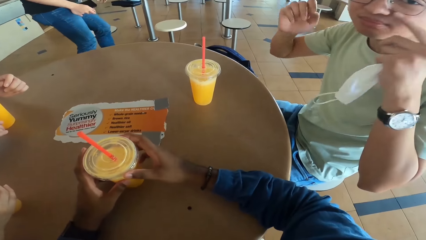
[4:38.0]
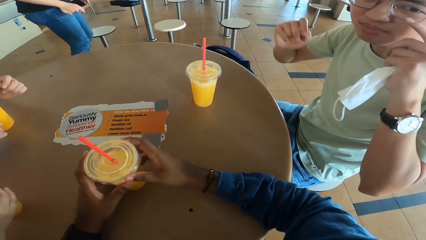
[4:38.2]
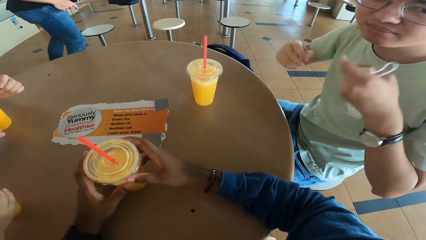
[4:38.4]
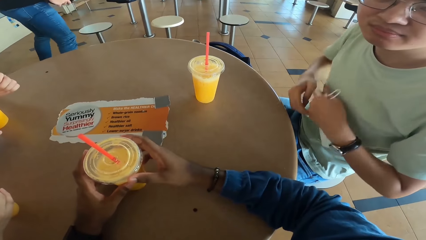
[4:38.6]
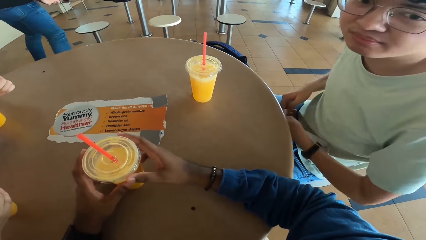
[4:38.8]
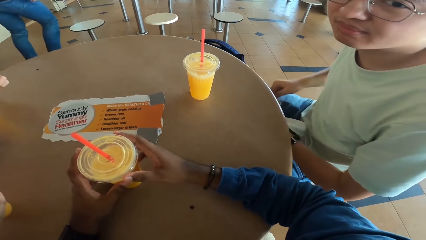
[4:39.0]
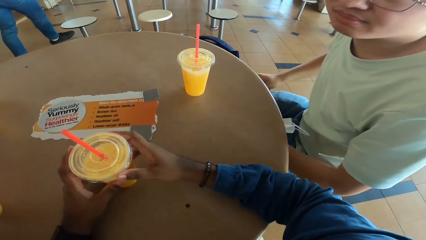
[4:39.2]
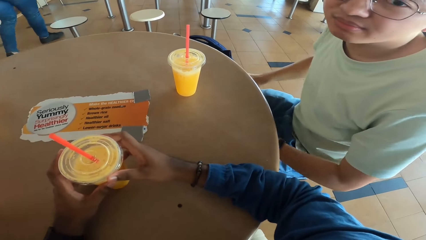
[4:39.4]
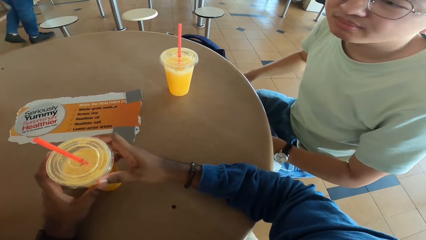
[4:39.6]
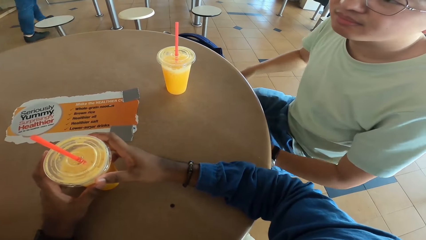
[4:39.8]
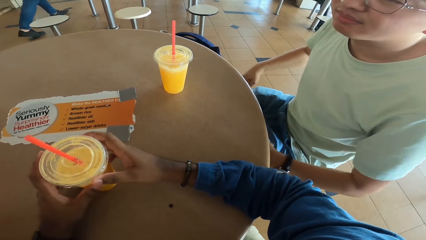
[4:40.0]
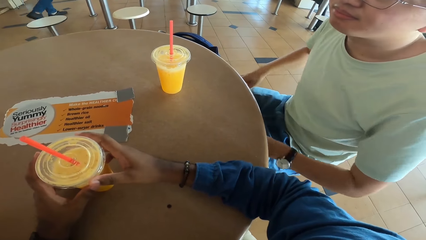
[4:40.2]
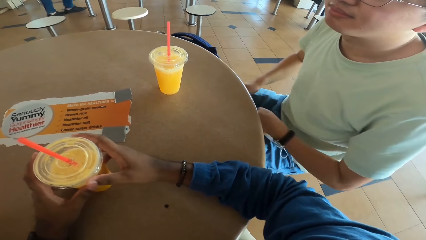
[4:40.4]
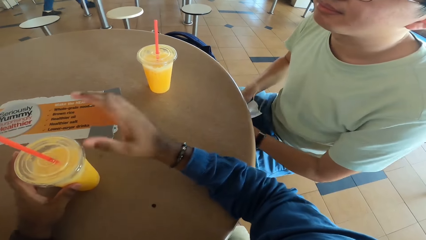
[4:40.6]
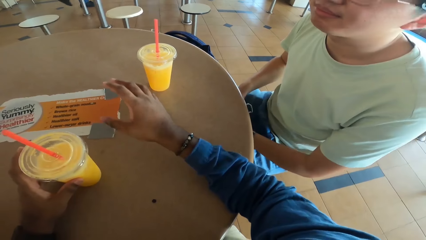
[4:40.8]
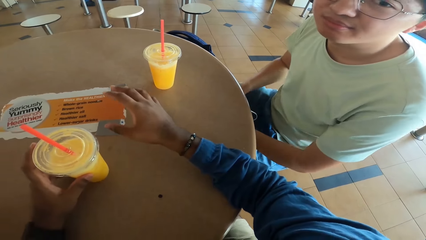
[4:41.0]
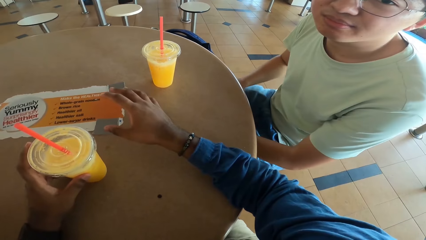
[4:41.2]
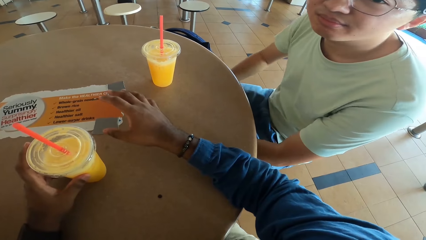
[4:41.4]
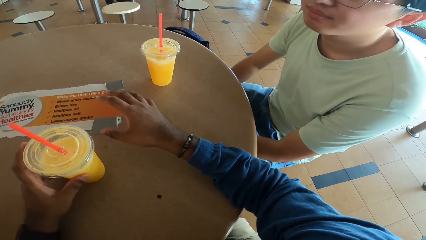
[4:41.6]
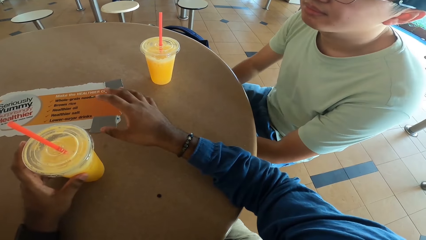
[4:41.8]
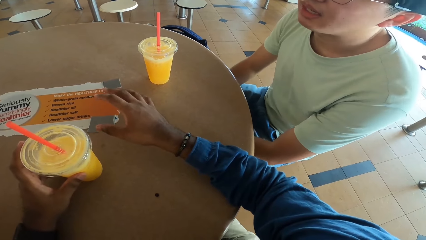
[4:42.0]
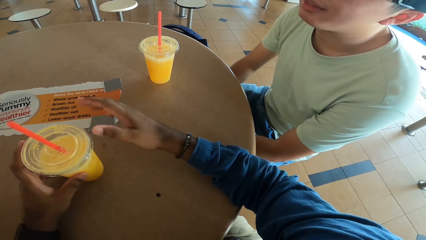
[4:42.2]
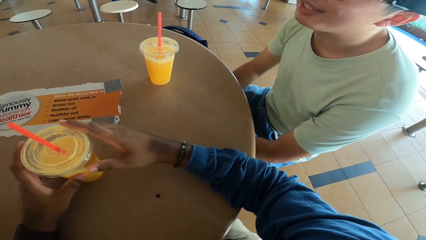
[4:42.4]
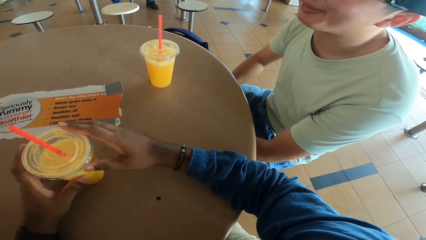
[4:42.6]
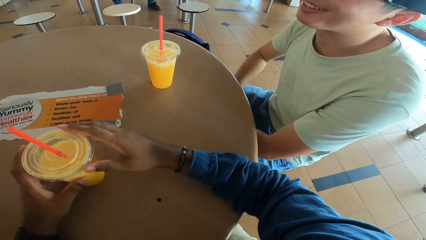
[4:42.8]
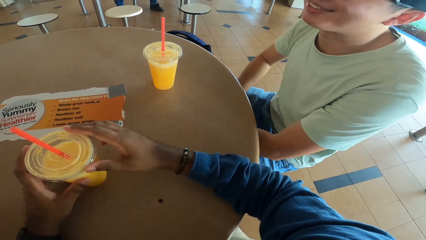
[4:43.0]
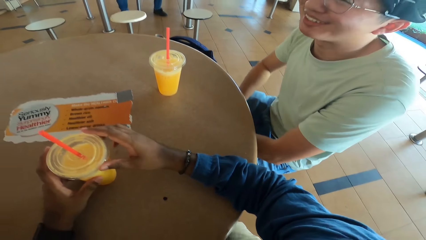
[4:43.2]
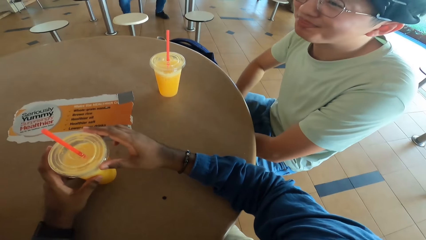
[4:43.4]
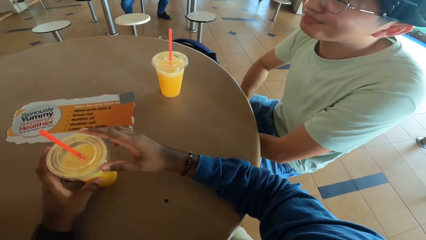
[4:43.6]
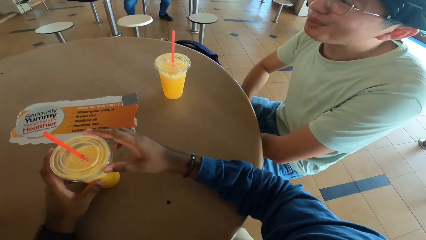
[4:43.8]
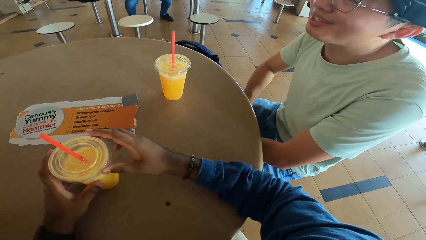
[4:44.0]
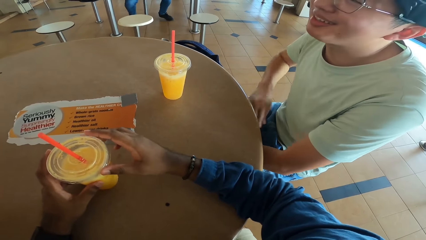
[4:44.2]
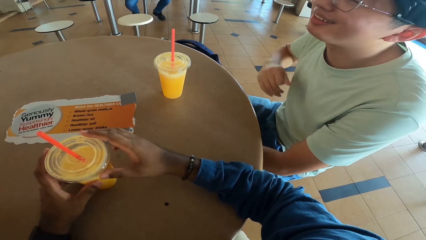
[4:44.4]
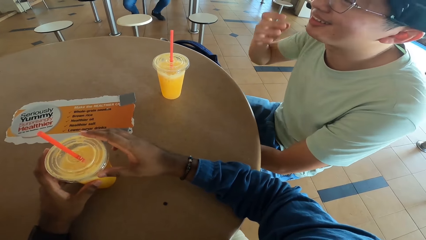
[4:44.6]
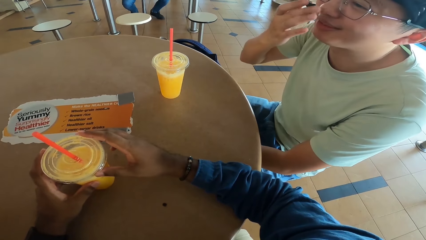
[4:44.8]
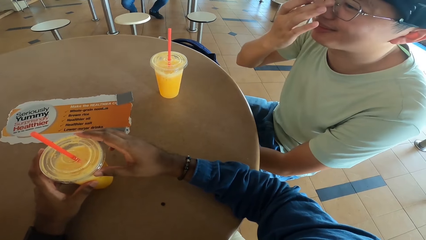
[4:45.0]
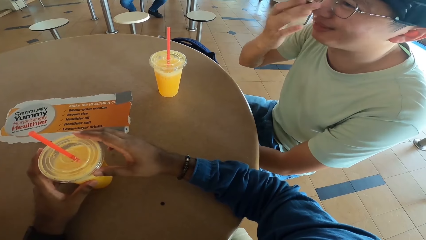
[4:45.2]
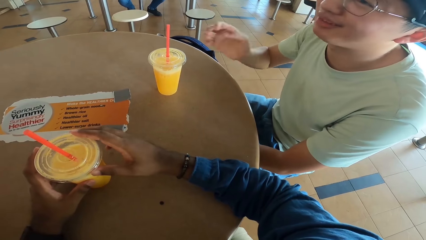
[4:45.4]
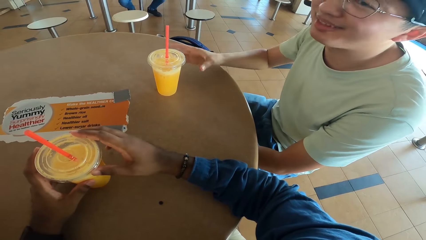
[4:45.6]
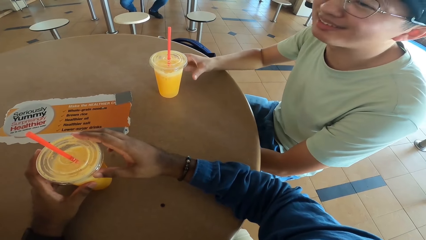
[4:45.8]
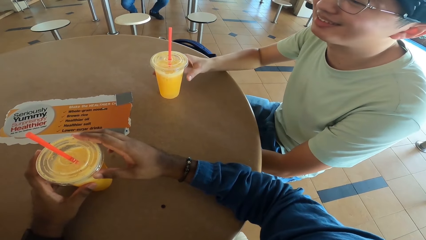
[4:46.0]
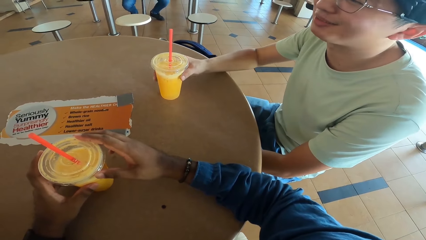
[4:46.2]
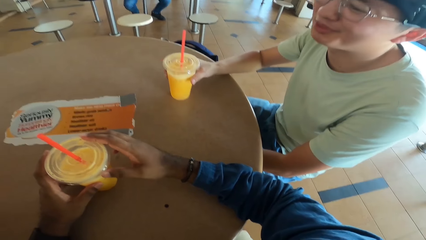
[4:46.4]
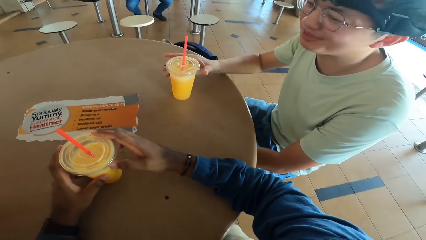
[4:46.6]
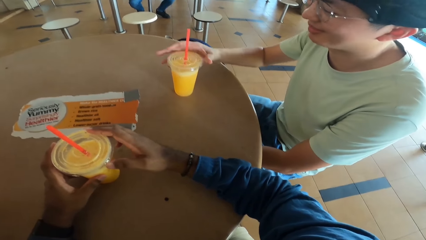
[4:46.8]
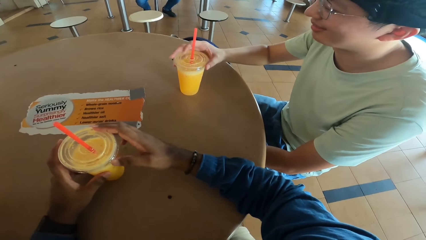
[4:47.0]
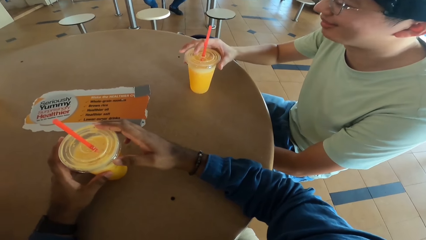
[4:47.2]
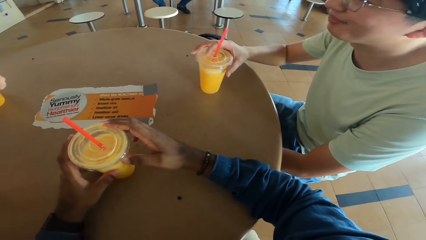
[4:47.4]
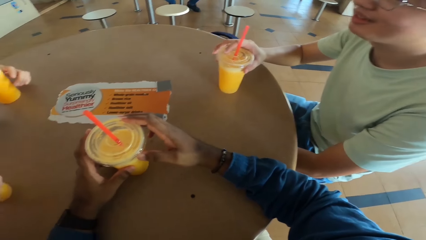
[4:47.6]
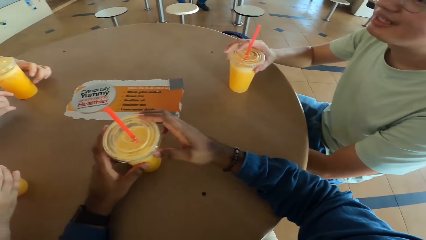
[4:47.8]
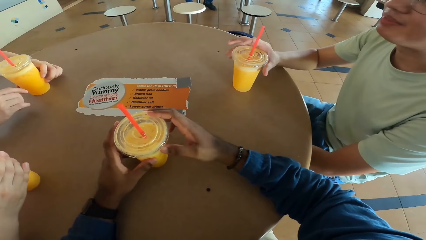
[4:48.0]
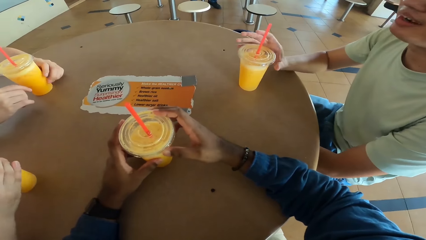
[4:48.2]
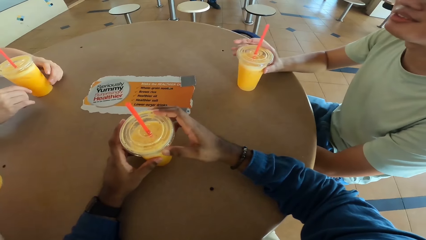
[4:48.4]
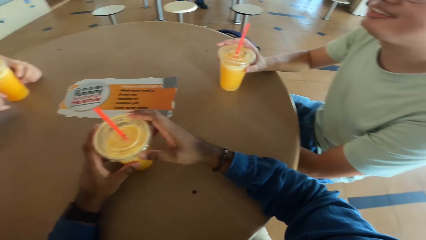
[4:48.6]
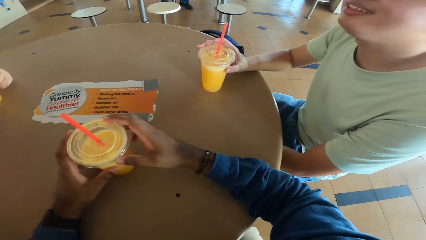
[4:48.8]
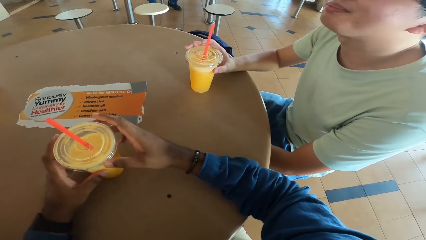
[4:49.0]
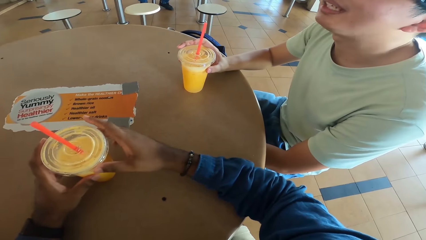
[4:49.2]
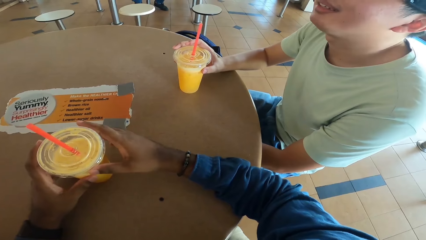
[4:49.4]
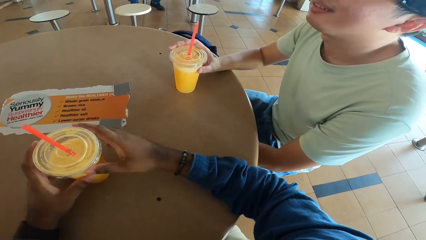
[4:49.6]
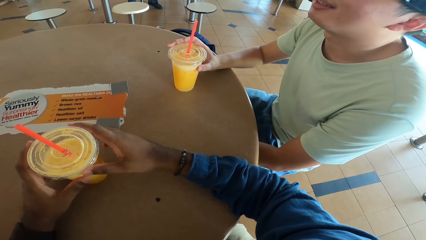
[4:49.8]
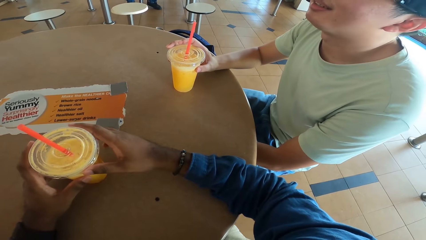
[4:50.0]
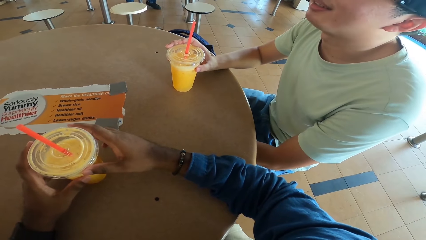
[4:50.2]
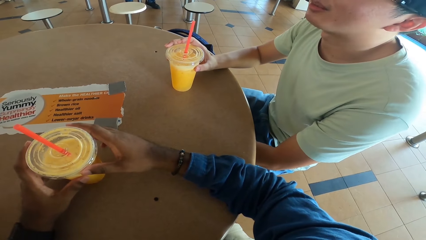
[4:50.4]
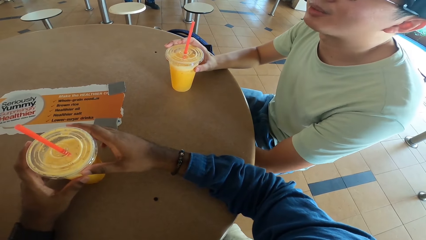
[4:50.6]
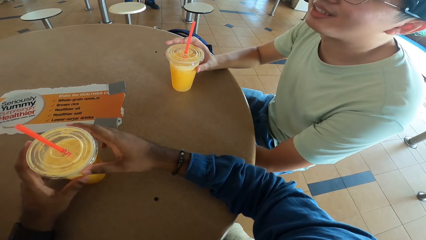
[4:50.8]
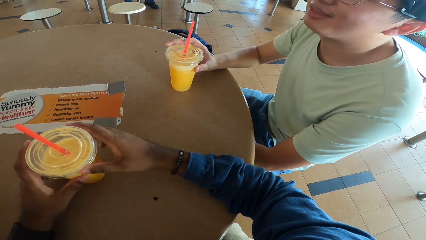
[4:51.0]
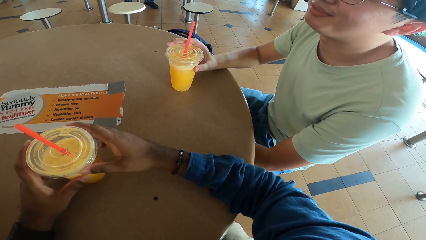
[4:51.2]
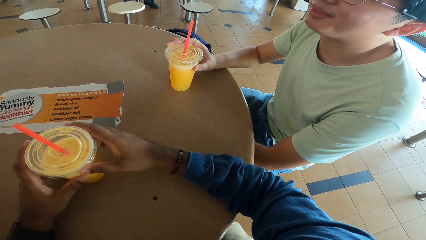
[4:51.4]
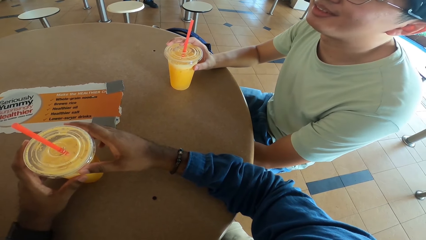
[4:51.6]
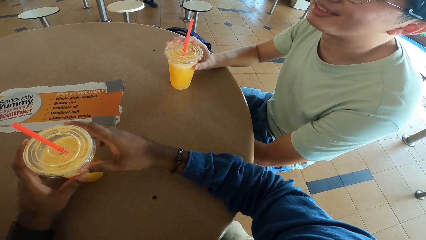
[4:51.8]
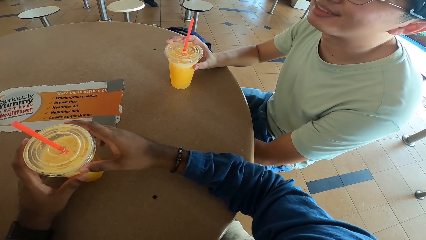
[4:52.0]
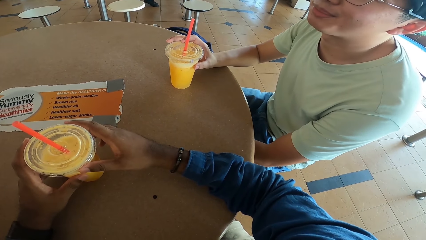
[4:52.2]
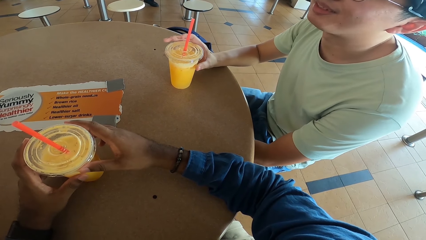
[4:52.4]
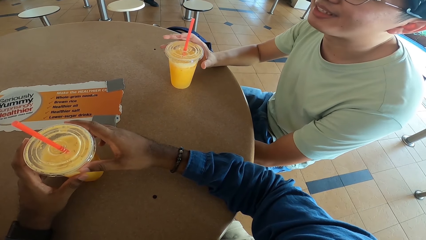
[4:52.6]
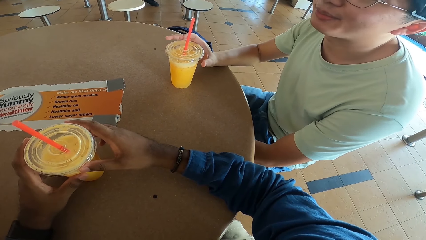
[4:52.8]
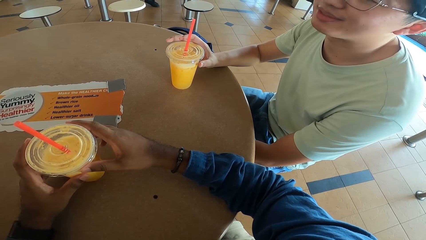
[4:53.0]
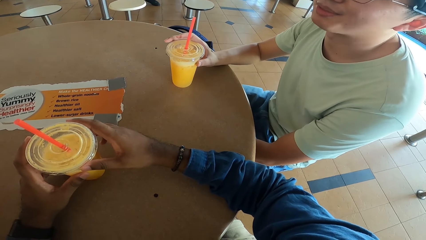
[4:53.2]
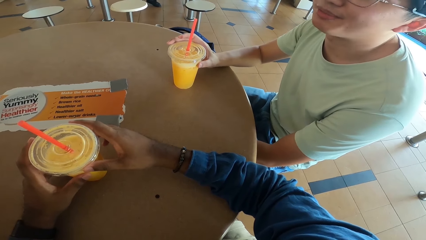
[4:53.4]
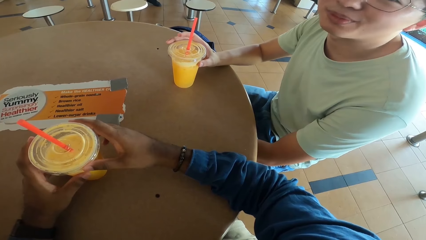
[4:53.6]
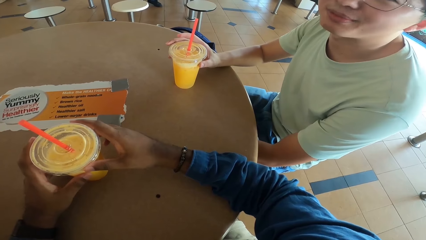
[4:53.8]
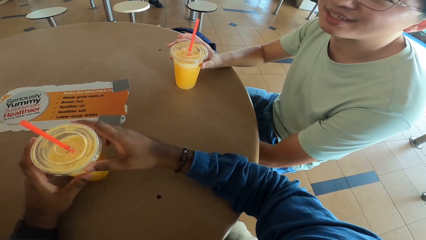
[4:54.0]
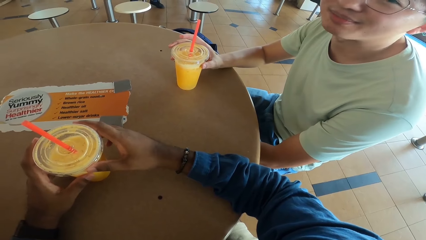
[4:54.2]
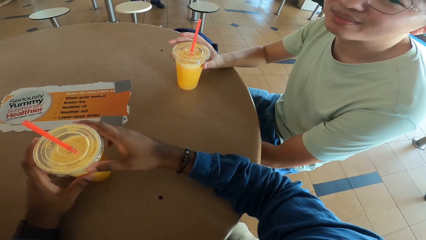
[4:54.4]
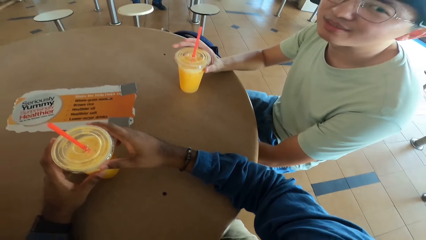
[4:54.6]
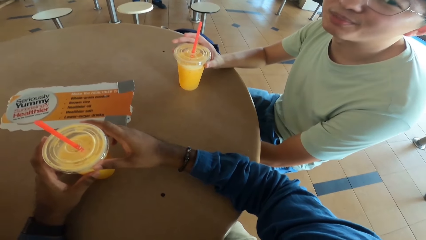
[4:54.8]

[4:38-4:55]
The camera wearer converses with a man. The man touches his glasses. The camera wearer makes a hand gesture. They converse with the man. The man adjusts his spectacles. Another man holds a drink and touches the drink.
